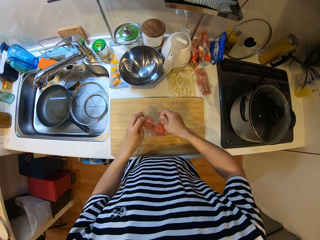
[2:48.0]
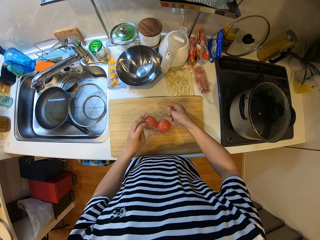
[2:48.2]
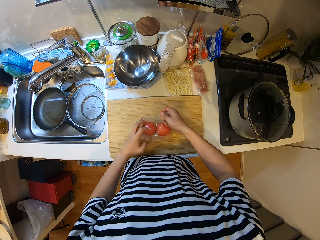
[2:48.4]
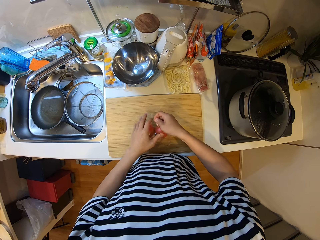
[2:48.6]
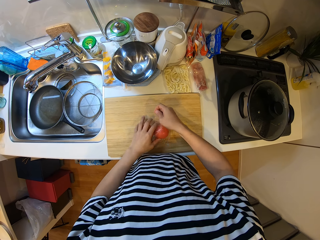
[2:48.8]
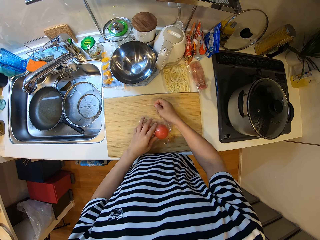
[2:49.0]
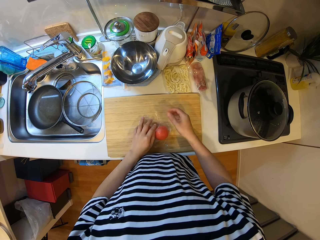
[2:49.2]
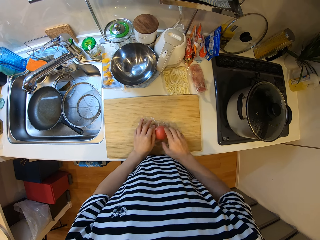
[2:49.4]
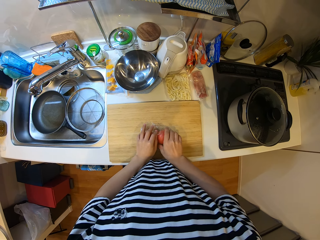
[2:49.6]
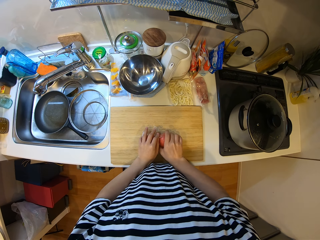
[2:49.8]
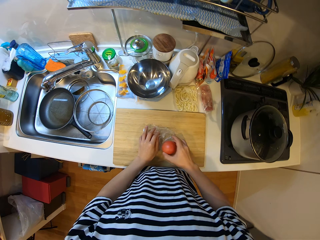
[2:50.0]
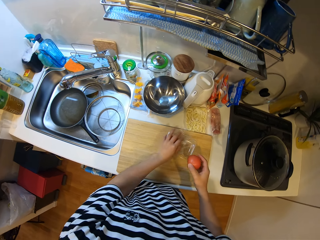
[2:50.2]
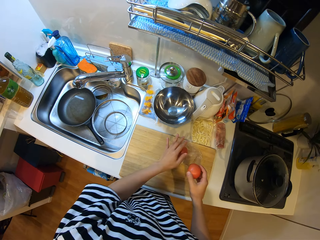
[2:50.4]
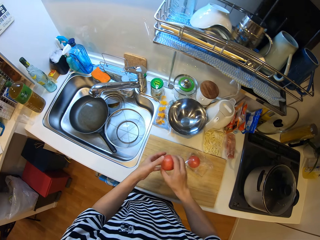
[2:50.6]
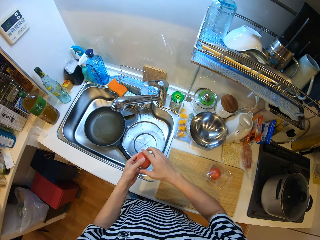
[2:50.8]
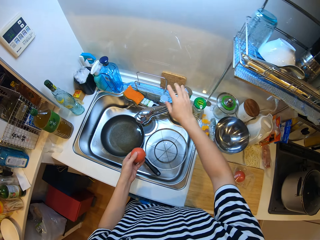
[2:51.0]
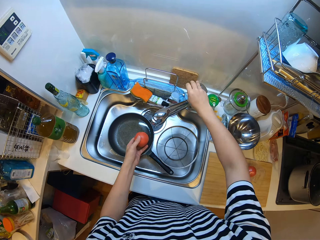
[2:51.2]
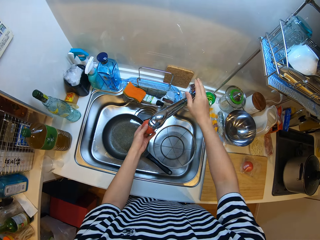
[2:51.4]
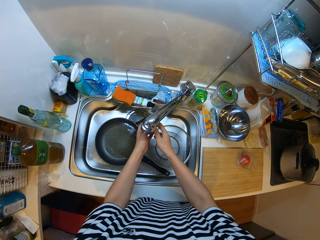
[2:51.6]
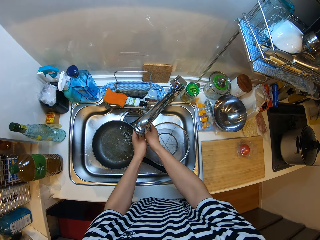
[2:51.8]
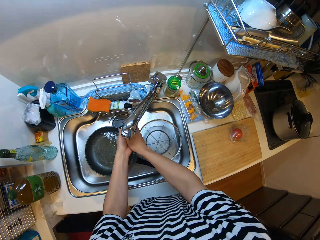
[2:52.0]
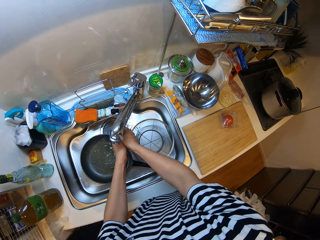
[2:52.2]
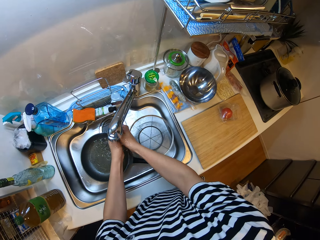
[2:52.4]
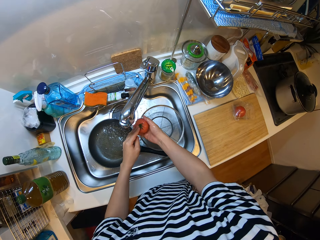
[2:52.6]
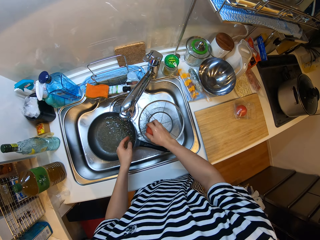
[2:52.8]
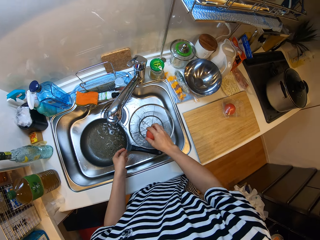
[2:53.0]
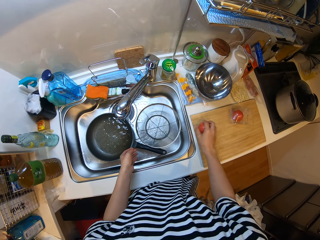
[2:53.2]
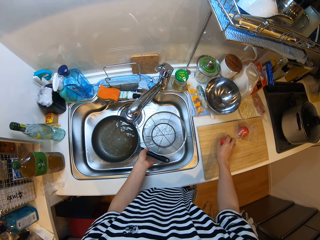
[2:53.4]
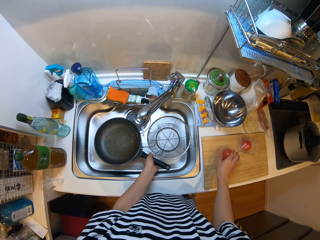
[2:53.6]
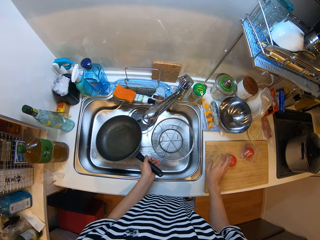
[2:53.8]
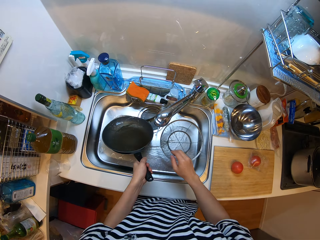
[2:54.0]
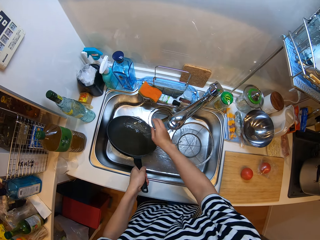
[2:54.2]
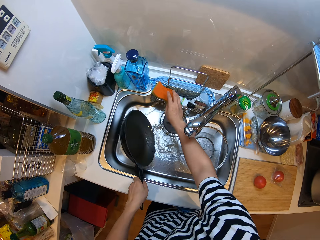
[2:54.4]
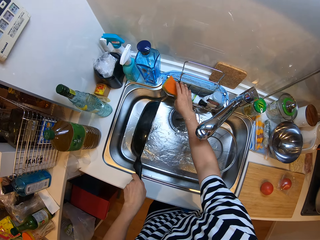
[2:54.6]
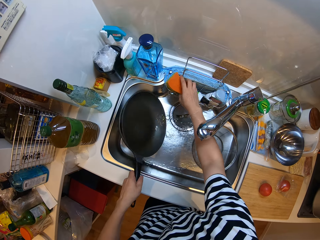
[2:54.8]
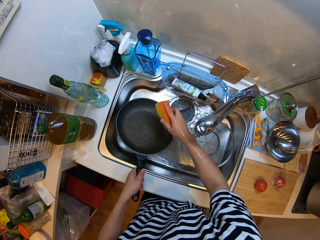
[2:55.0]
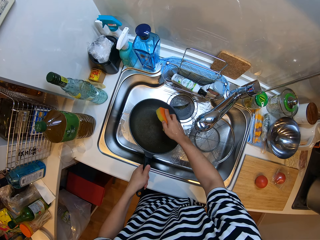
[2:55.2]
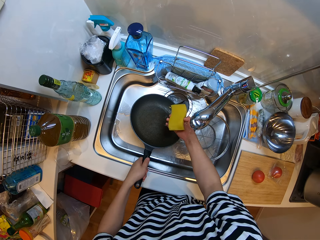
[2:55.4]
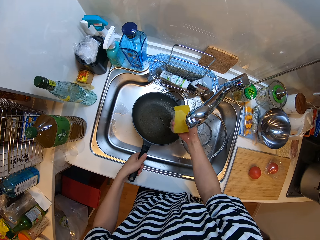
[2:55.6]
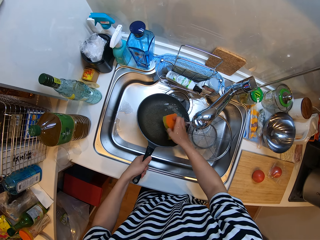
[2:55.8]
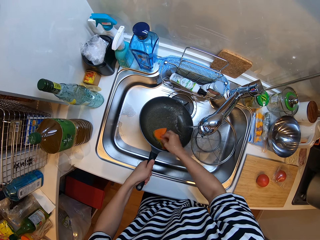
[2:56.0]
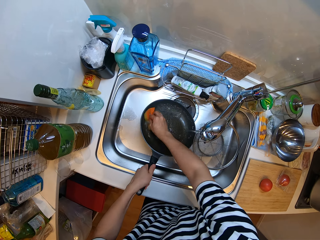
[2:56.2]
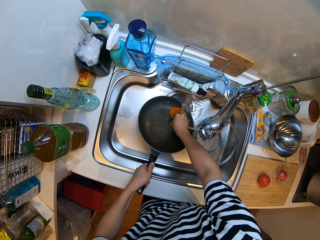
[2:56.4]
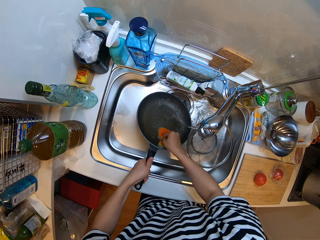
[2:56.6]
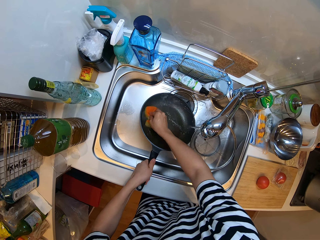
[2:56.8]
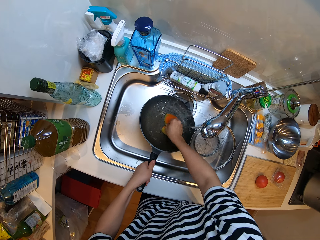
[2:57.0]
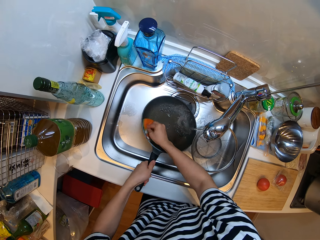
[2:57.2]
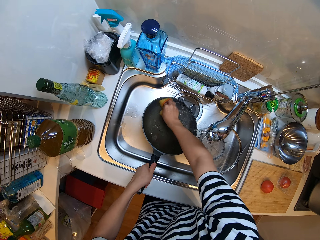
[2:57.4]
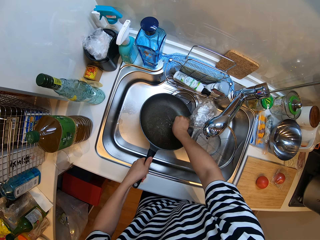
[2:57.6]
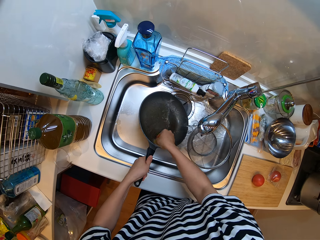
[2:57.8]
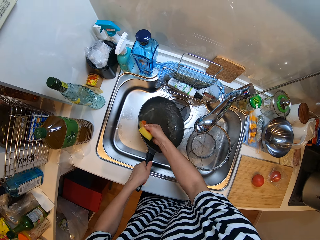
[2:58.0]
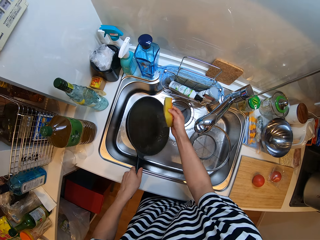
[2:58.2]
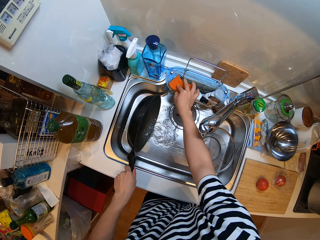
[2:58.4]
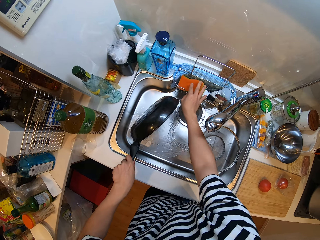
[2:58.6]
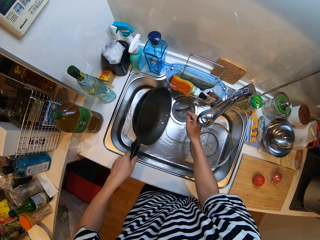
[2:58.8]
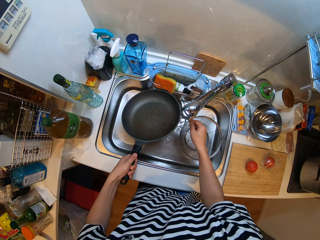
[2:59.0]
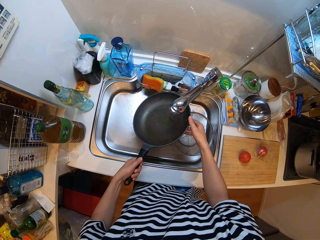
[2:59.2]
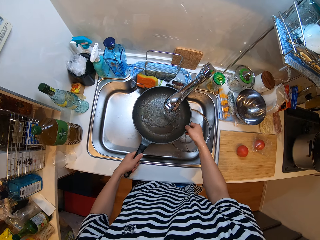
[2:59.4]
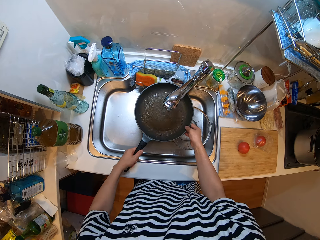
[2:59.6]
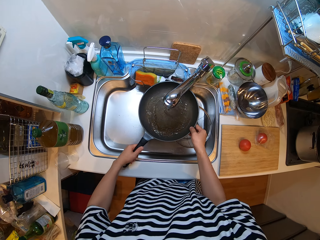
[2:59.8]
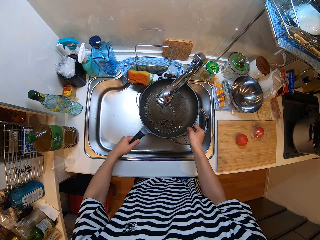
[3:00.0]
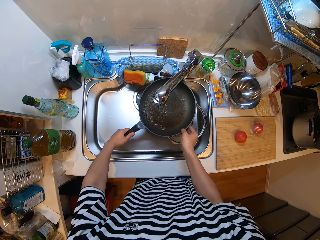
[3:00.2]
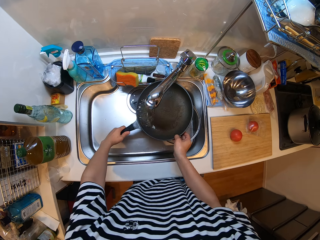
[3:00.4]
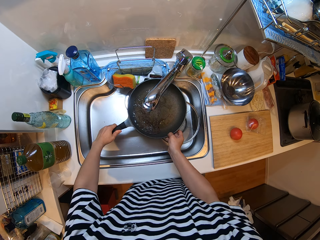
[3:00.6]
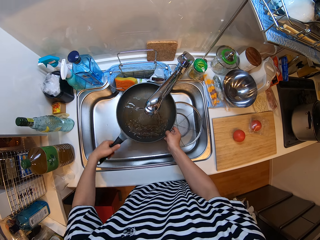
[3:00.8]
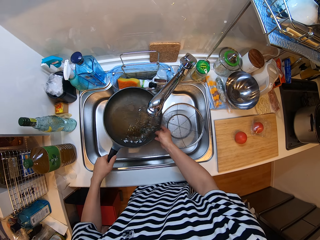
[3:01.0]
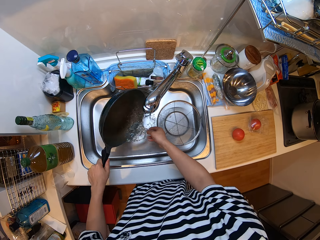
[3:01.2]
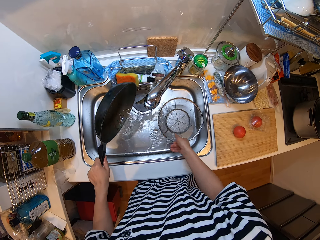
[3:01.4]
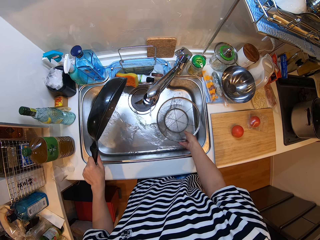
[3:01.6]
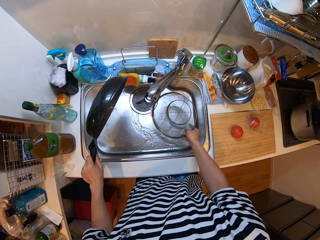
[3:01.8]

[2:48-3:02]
The camera wearer brings out a tomato from the pack. They turn on the tap. They rinse the tomato with water from the tap. They drop the tomato on the cutting board. They pick the pan from the sink. They wash the frying pan with a sponge and water in the sink. They pick the Super Bright from the sink. They drop the sponge on the sink rack. They rinse the frying pan with water from the tap.

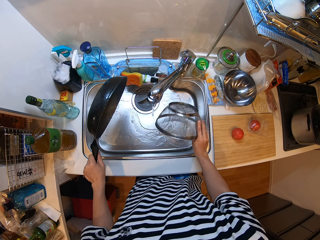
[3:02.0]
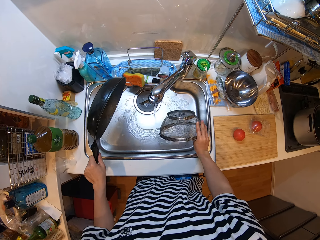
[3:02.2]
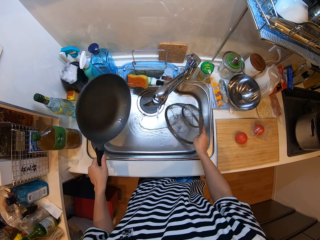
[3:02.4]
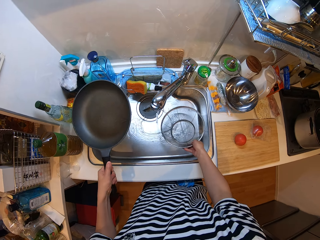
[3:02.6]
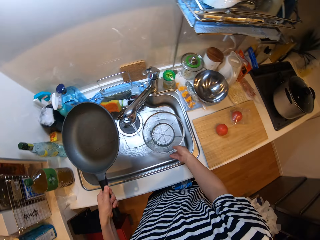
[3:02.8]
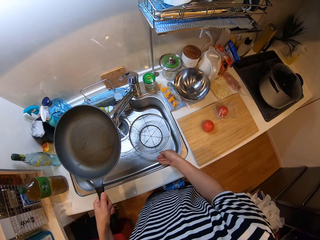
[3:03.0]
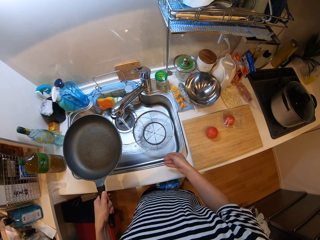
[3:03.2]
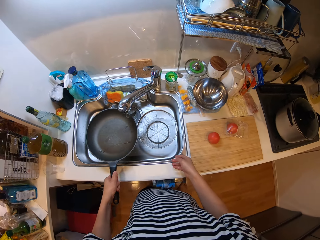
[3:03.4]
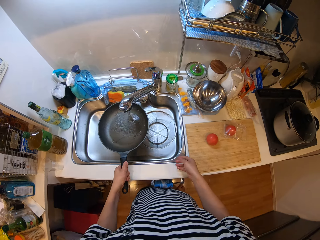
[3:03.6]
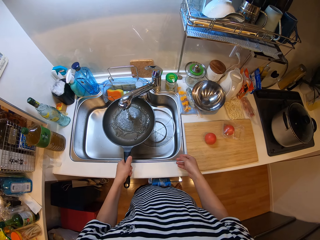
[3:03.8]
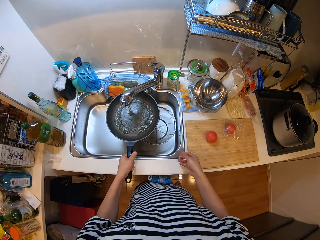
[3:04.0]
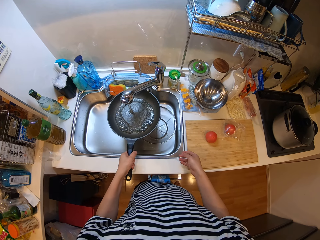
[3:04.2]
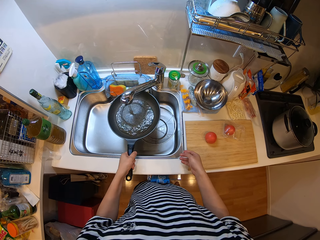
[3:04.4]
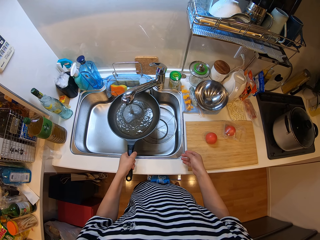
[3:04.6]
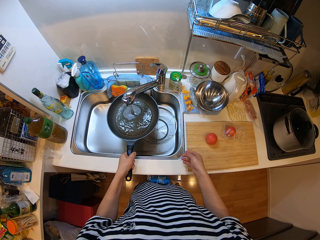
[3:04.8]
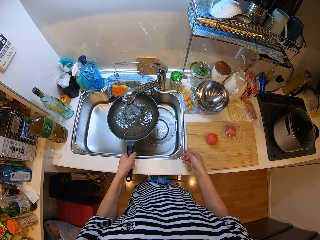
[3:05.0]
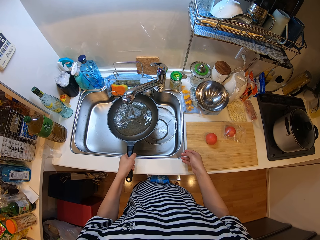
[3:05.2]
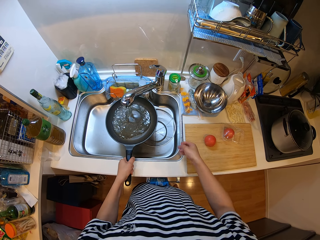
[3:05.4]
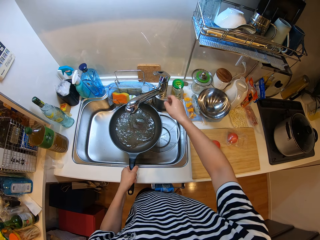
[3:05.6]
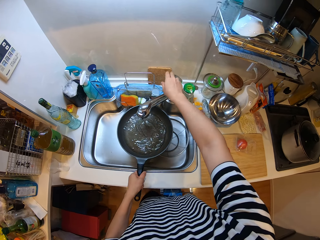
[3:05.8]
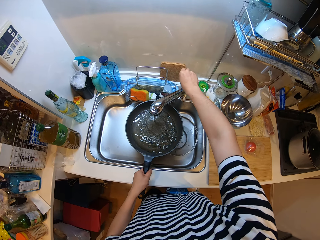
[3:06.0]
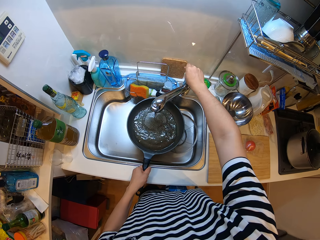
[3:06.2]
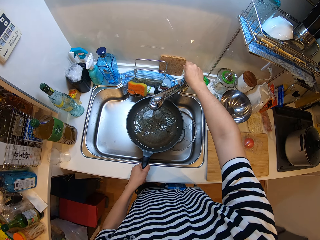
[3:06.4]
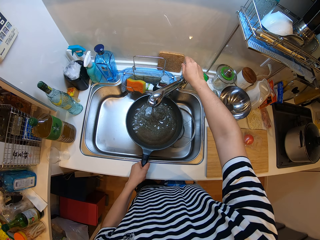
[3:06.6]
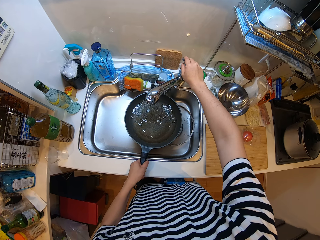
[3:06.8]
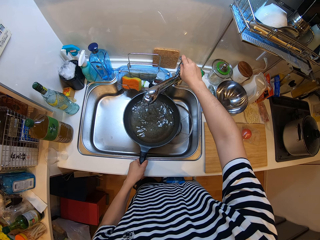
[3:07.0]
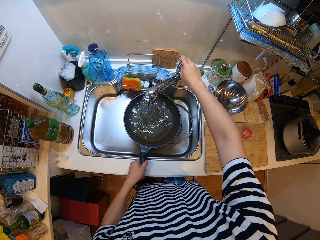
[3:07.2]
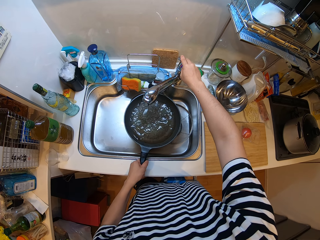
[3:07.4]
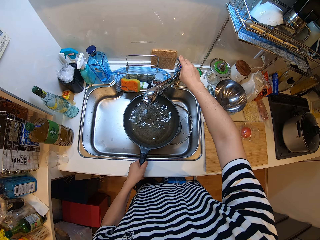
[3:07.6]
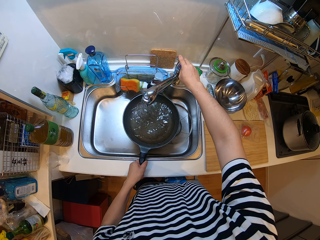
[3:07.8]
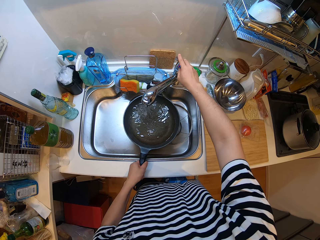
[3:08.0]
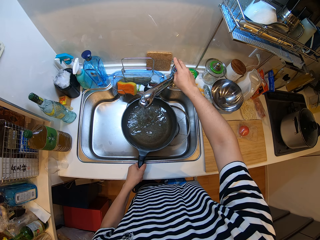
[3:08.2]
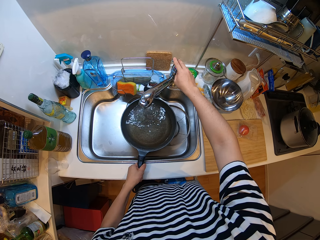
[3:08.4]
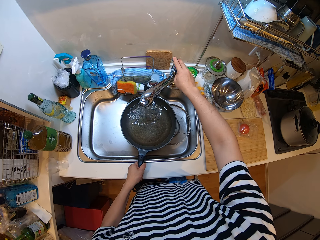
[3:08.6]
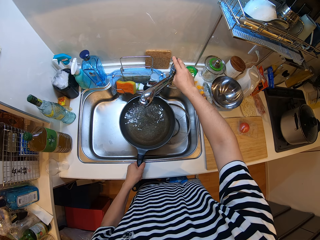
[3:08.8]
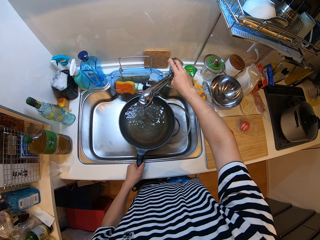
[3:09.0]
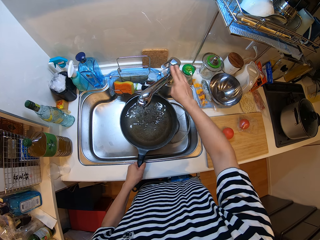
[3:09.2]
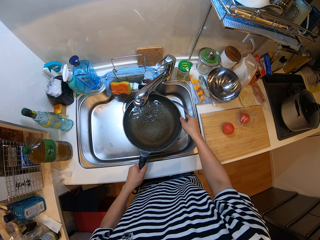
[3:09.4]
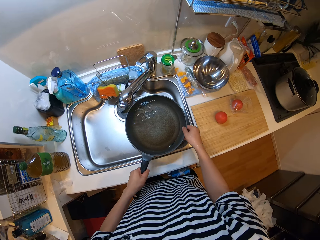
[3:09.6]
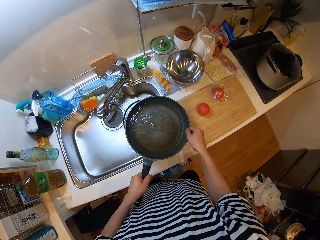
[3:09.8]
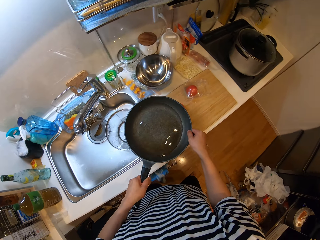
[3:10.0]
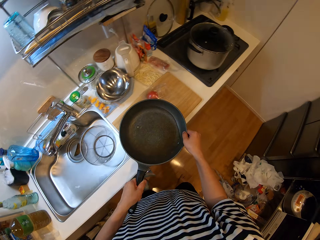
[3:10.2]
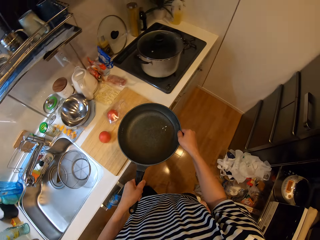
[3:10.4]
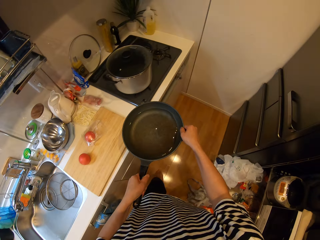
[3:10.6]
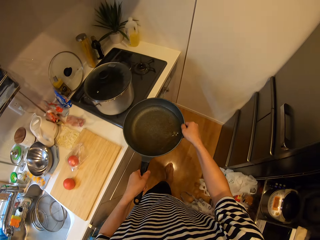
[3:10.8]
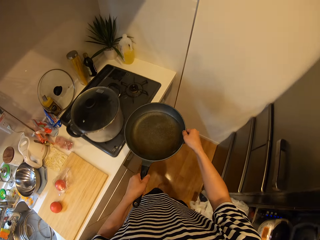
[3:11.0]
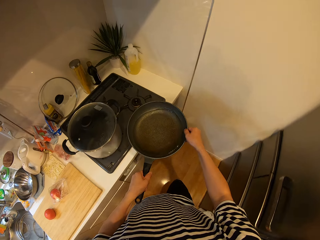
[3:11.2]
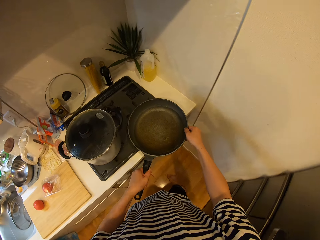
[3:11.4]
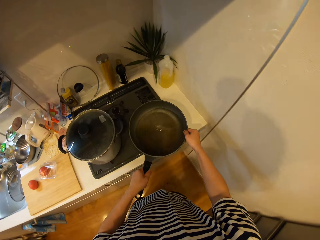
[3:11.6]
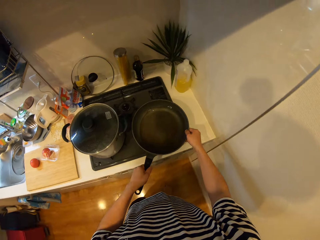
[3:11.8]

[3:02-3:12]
The camera wearer heats the bowl in the sink. They collect water inside the frying pan from the tap. They hold the tap. They turn off the tap. They move the frying pan to the cooker.
